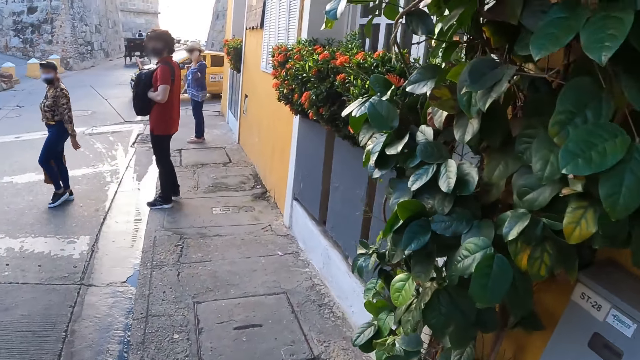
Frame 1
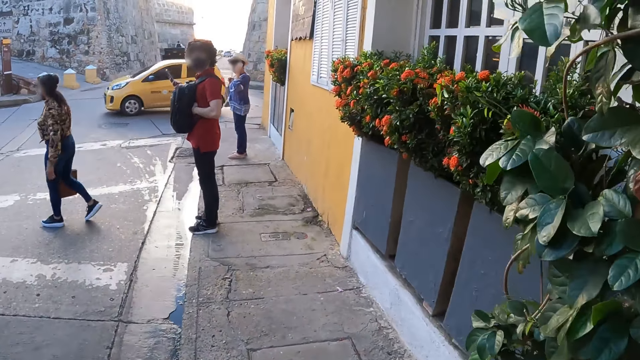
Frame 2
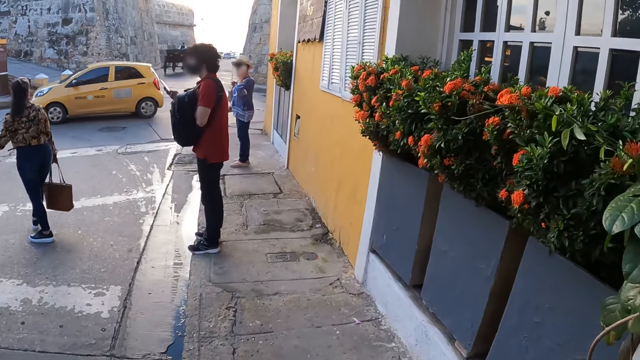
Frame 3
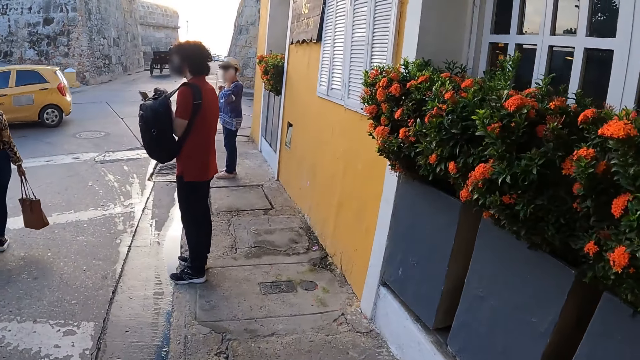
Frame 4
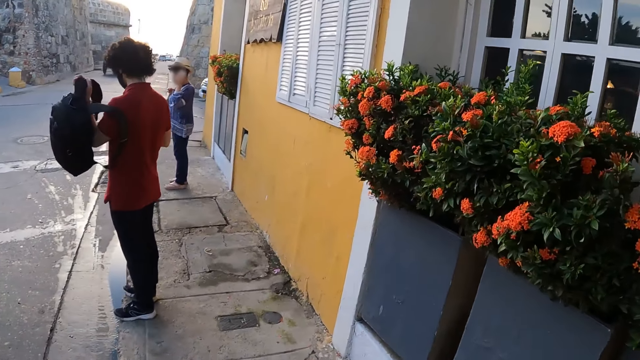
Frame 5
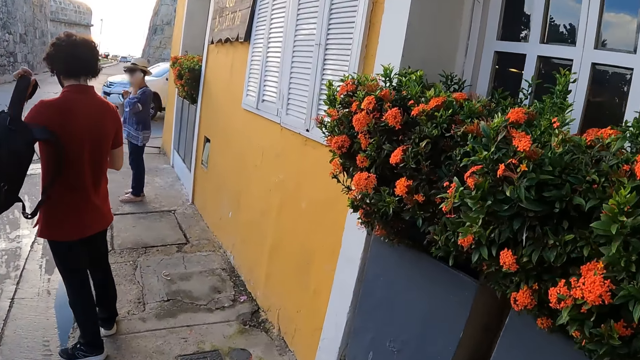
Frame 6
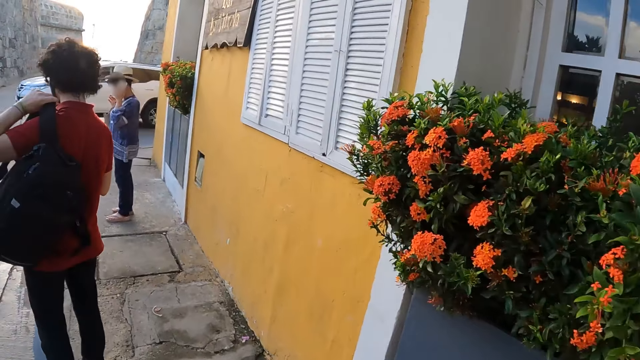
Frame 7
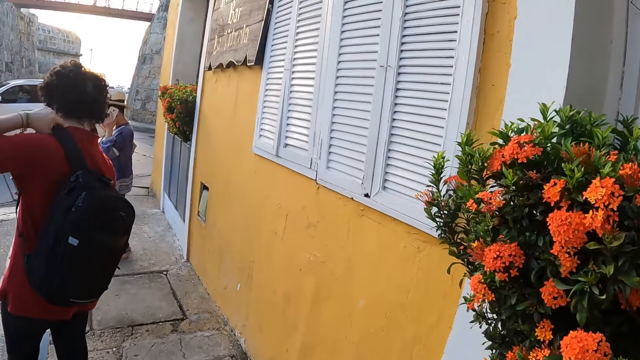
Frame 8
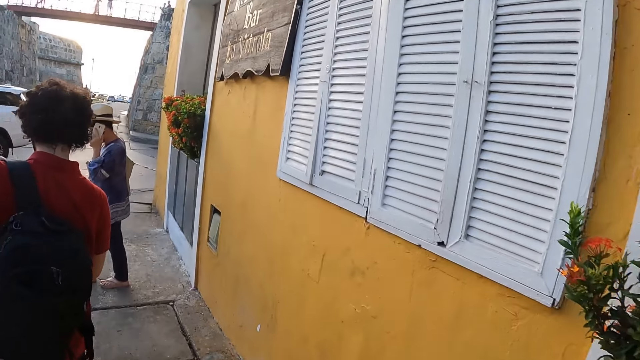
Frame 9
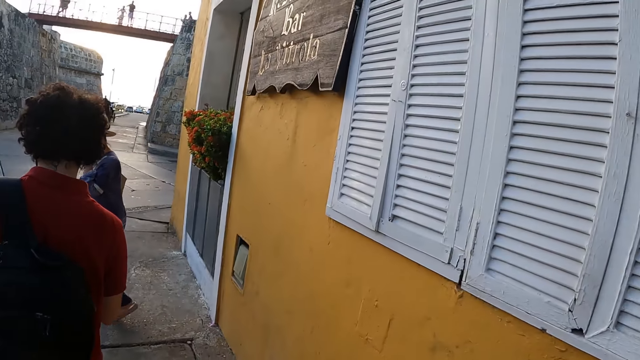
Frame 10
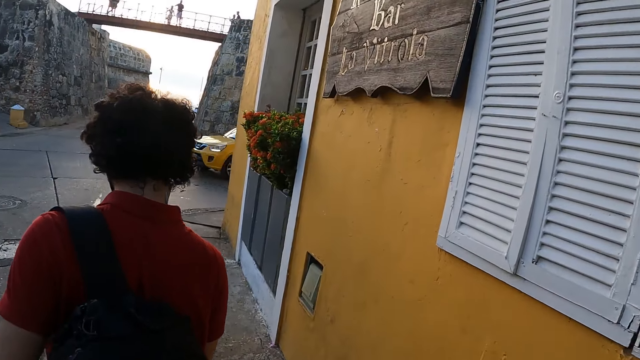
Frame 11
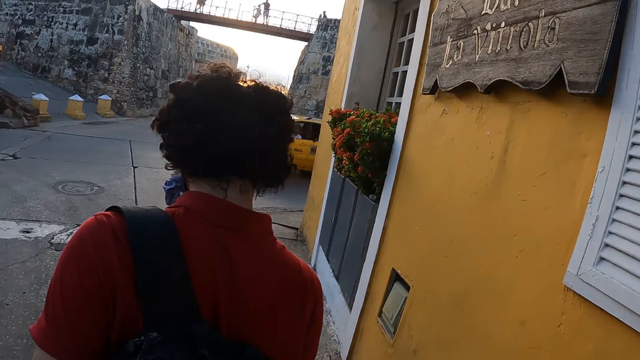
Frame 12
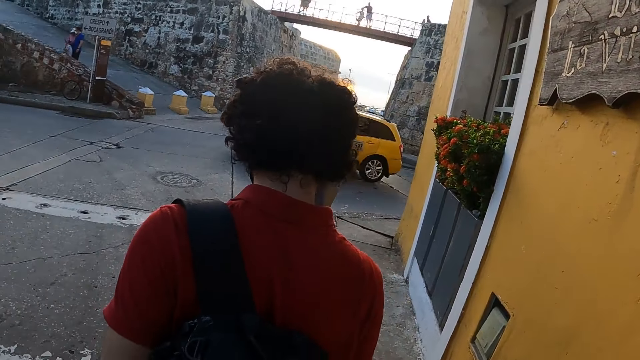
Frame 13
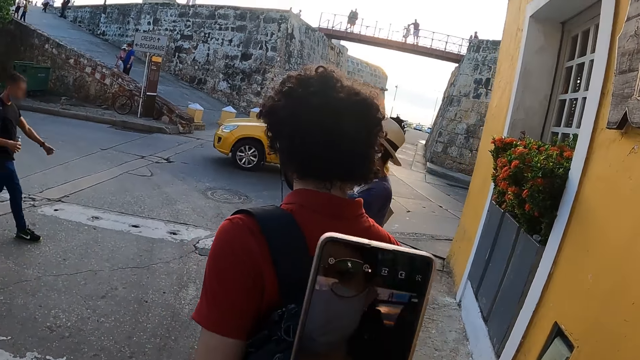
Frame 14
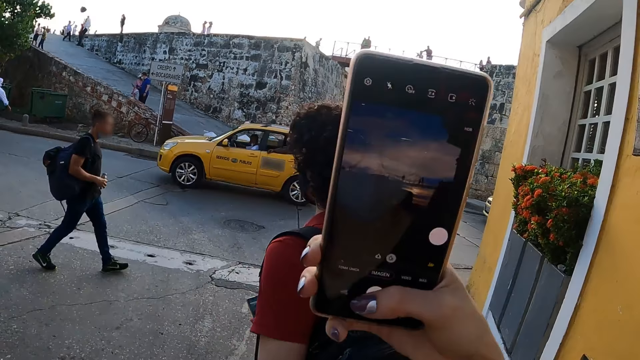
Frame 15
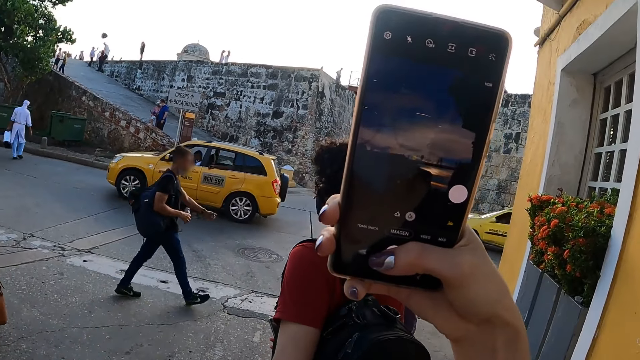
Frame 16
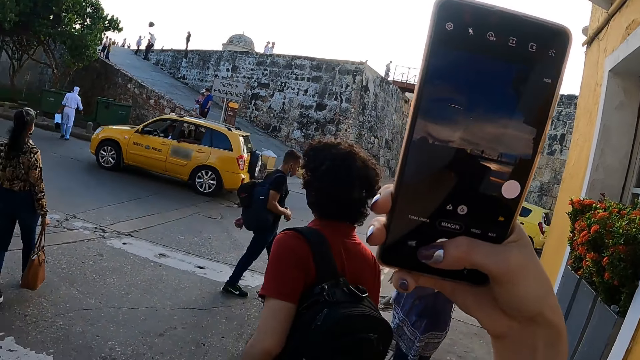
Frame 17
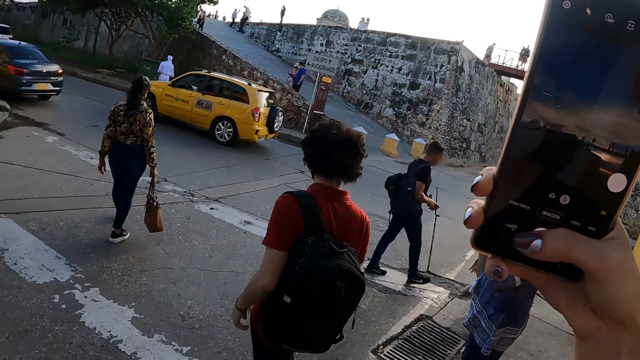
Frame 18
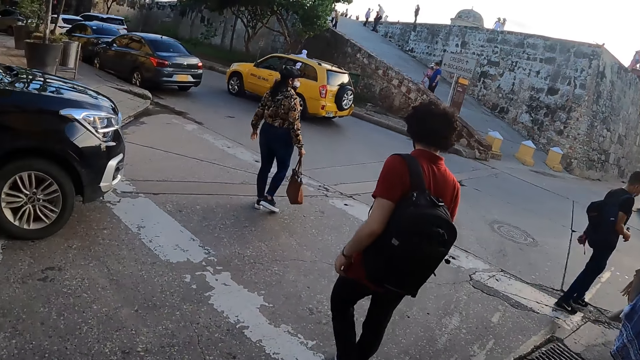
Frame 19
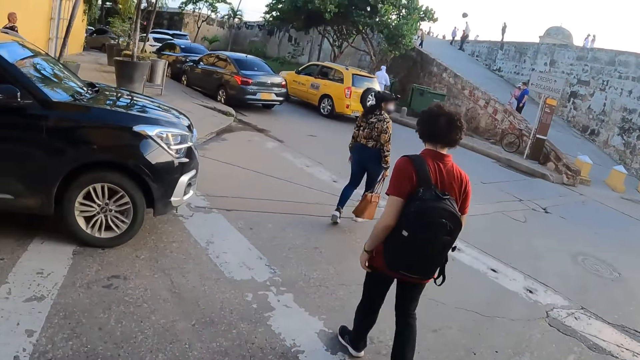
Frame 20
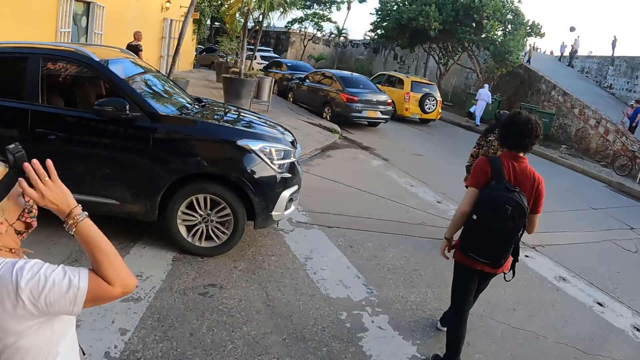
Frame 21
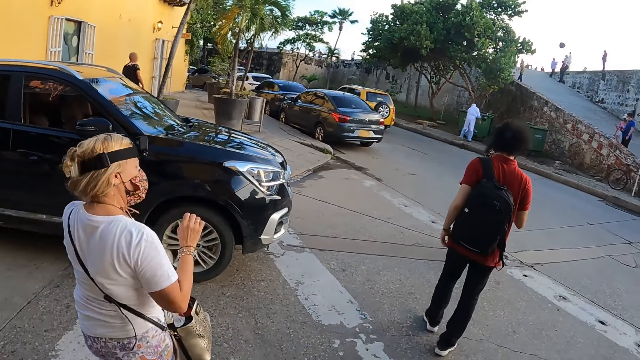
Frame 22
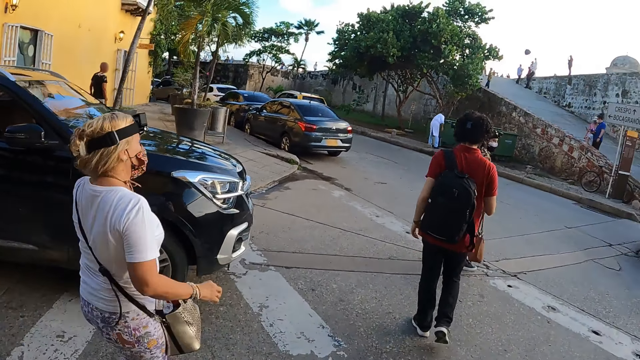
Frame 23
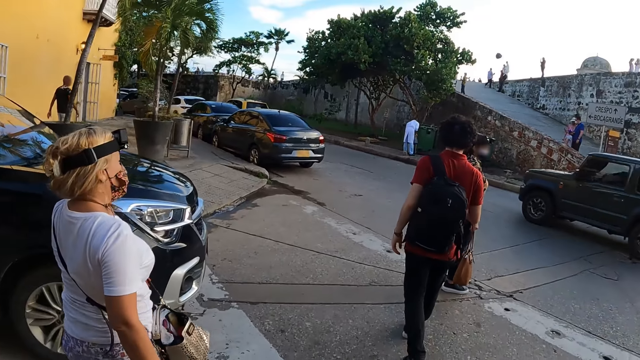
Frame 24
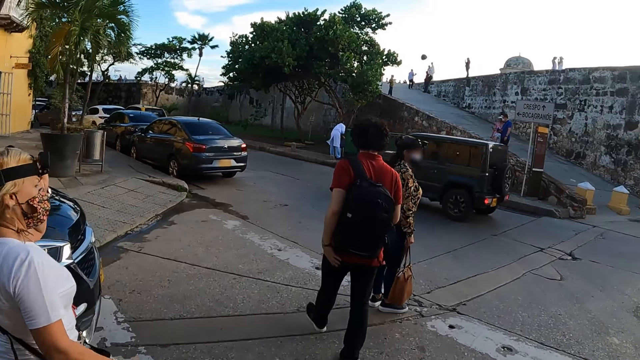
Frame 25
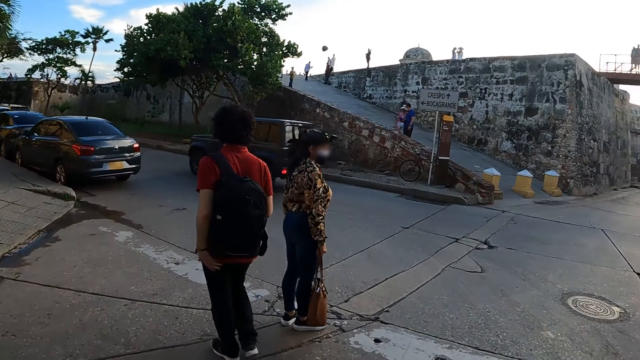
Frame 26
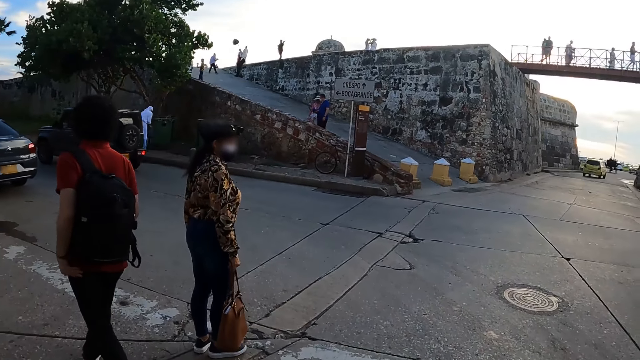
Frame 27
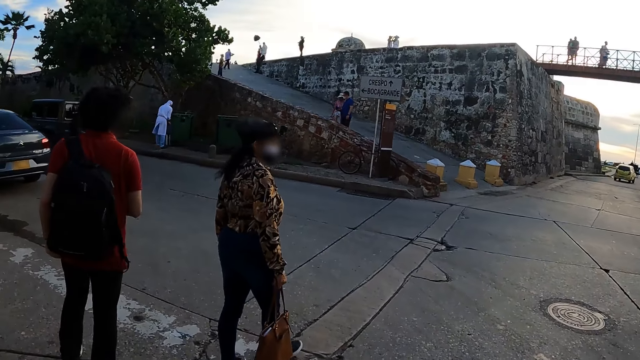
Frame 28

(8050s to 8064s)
A man holds a mobile phone. The man switches a bag to his back. The camera wearer takes pictures with a mobile phone. They look at the screen of the mobile phone. They cross the street road. A woman lifts up hands.

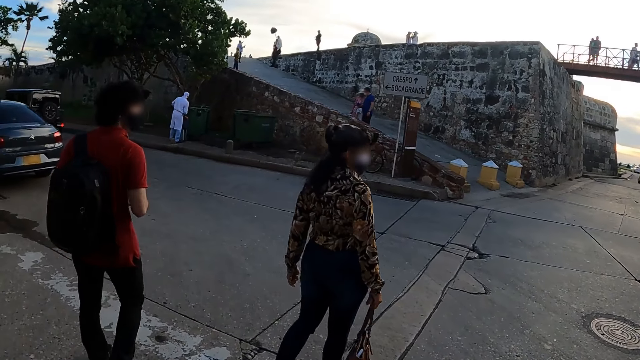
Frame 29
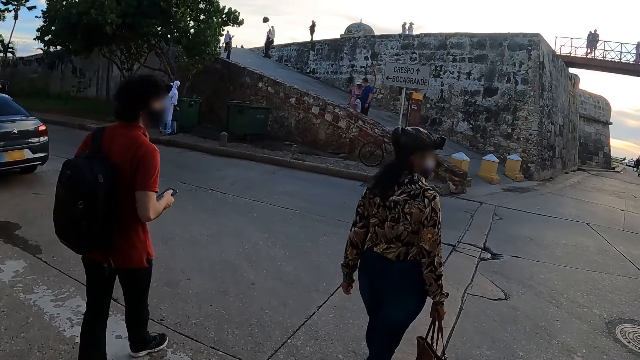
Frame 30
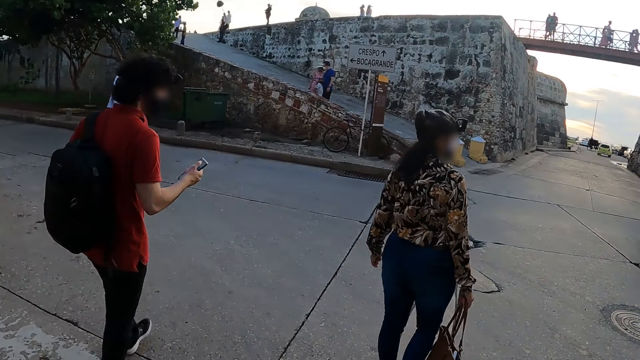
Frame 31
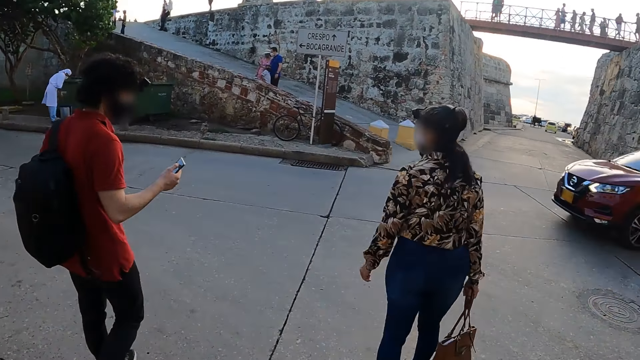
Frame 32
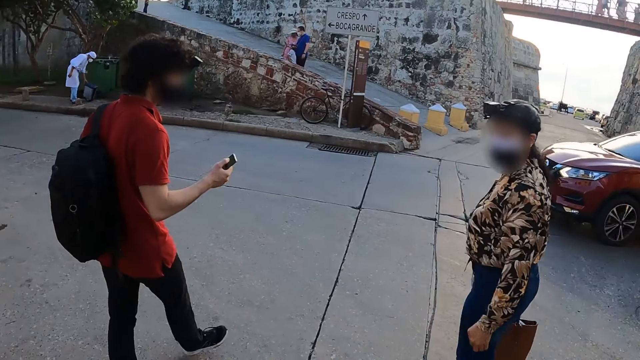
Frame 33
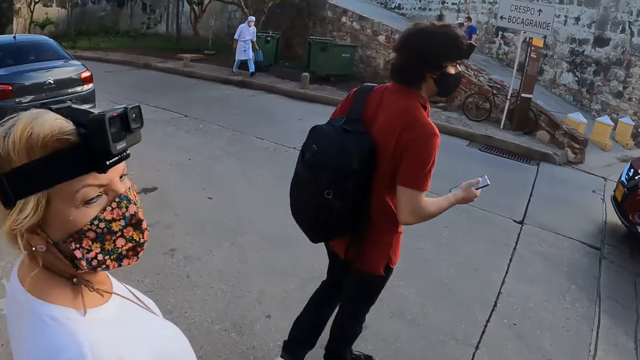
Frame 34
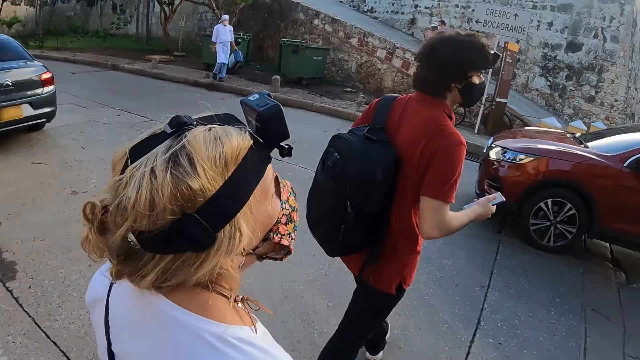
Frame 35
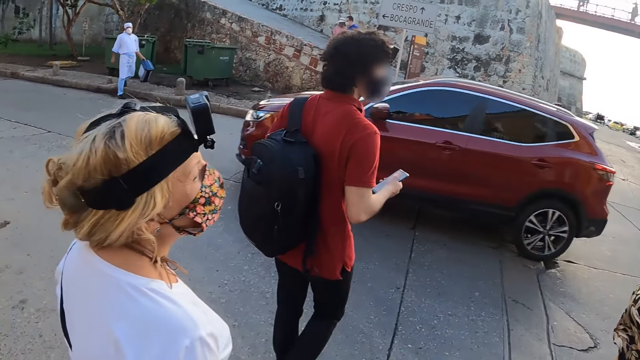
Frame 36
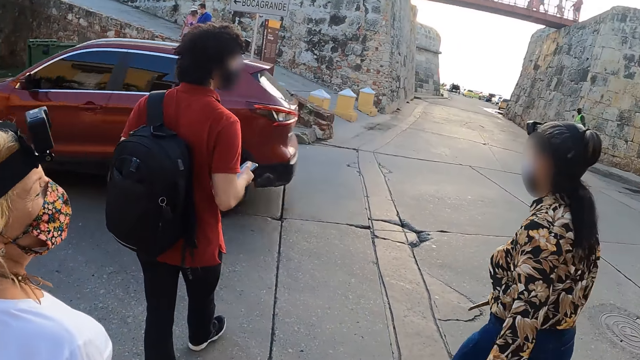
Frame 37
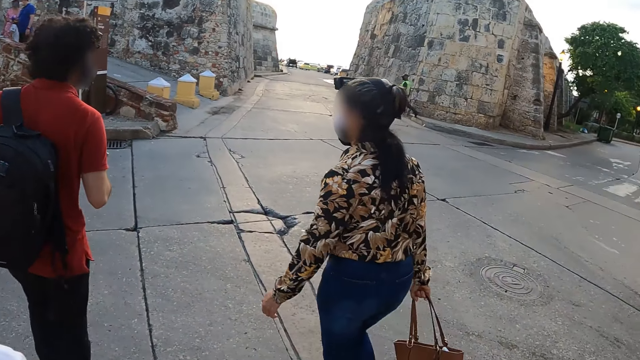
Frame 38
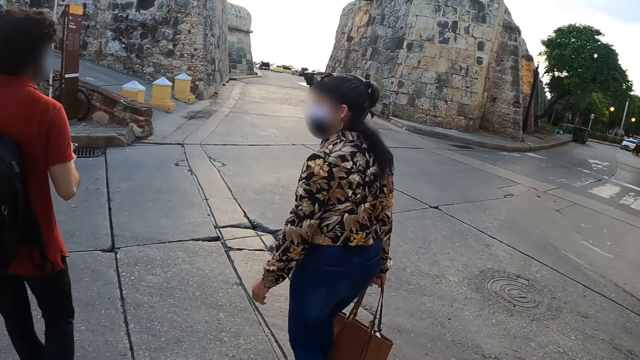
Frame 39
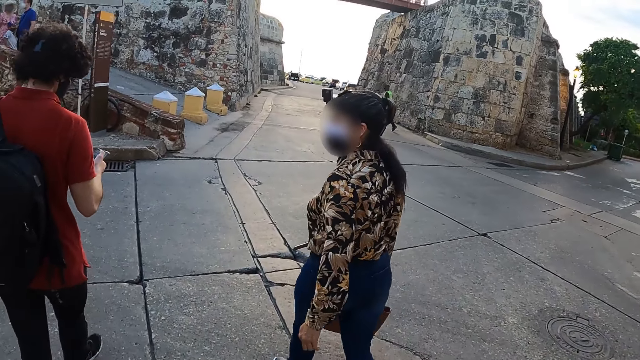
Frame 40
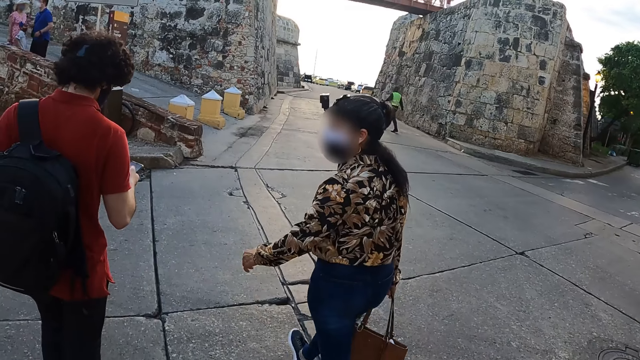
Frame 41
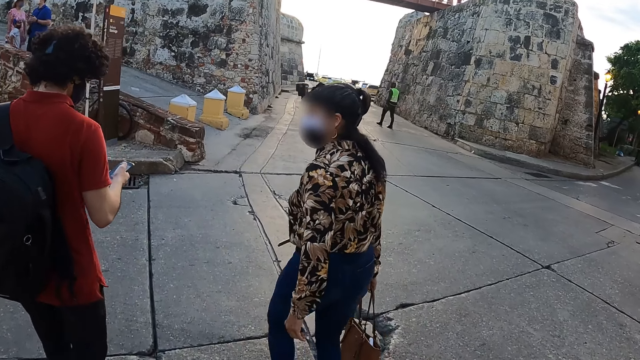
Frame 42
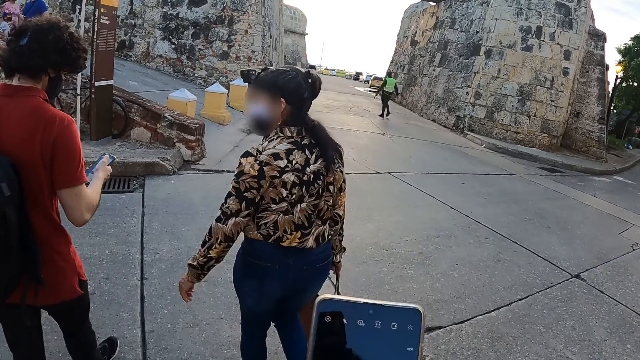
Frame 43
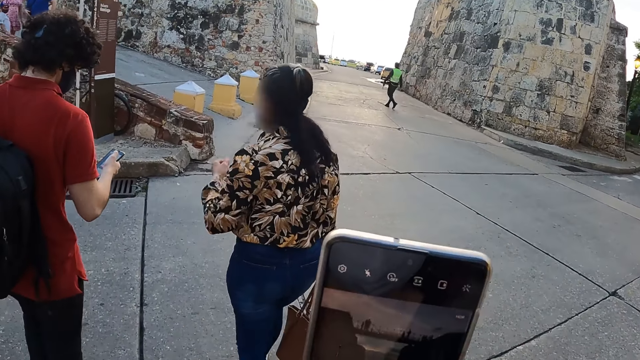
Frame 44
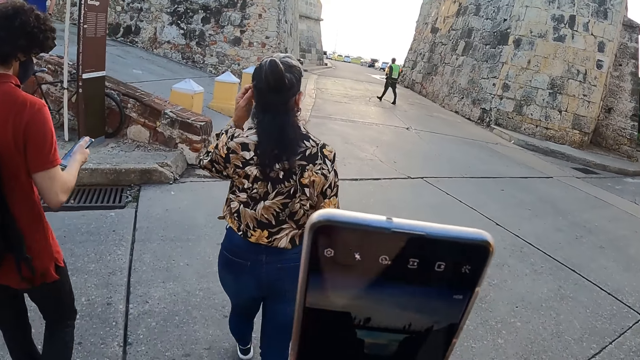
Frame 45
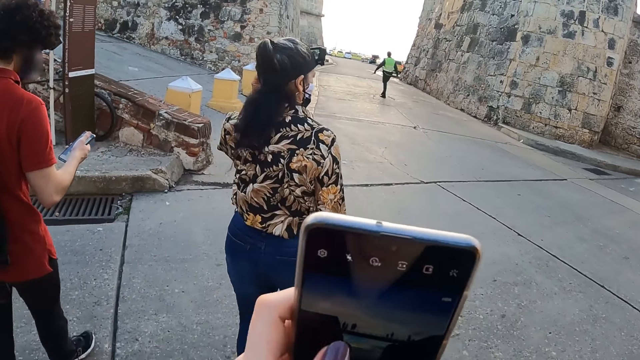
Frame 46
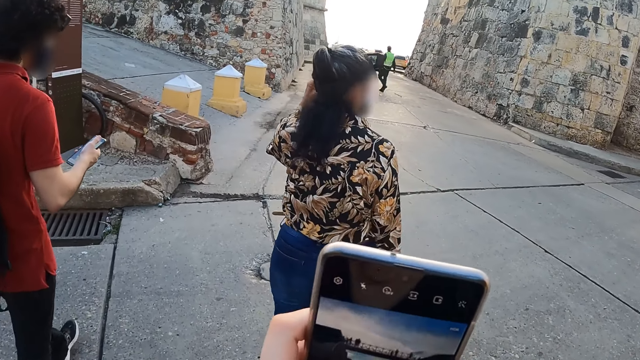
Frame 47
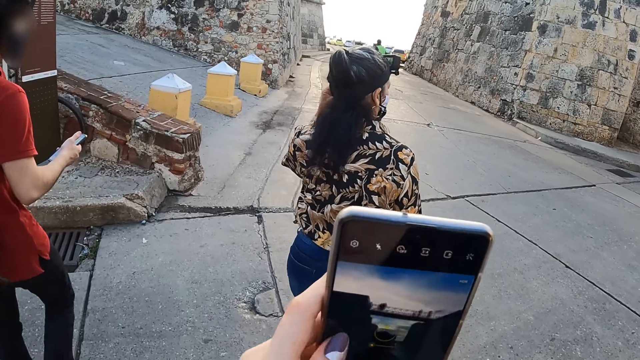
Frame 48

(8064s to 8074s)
A woman interacts with a man. The camera wearer uses a mobile phone and crosses the street road. They look at the screen of the mobile phone.
